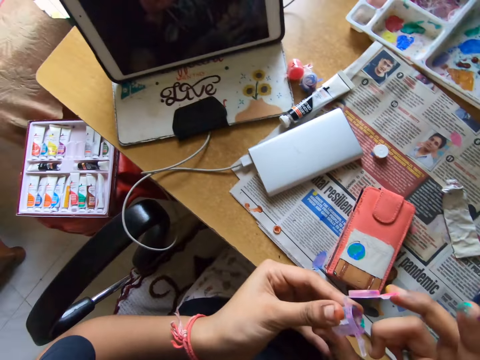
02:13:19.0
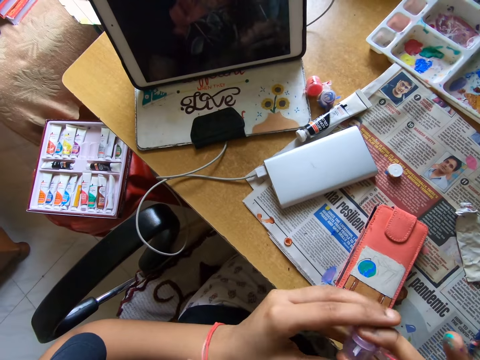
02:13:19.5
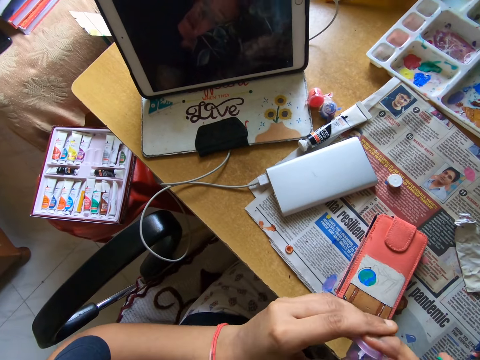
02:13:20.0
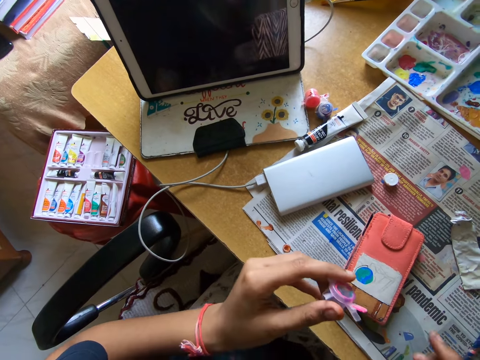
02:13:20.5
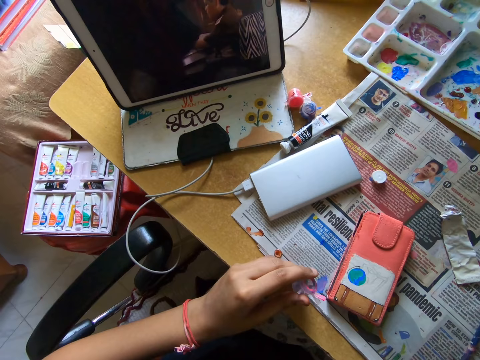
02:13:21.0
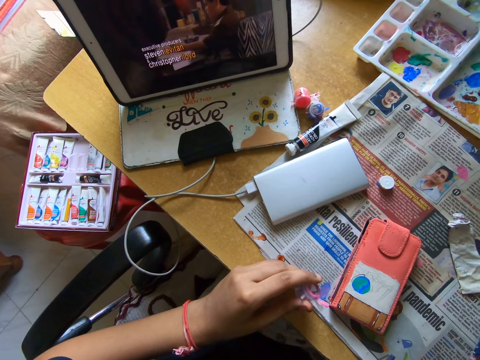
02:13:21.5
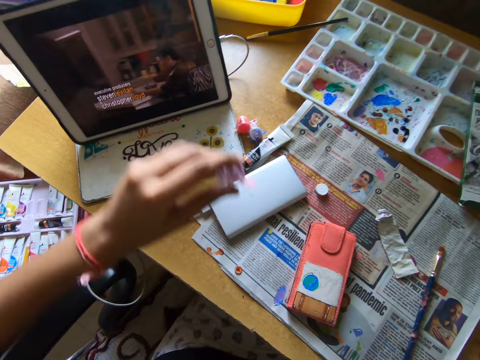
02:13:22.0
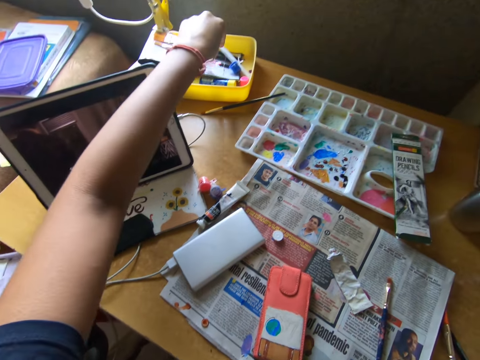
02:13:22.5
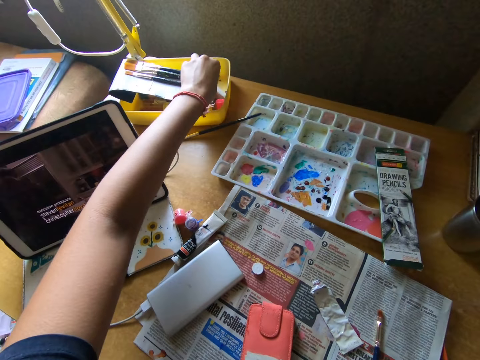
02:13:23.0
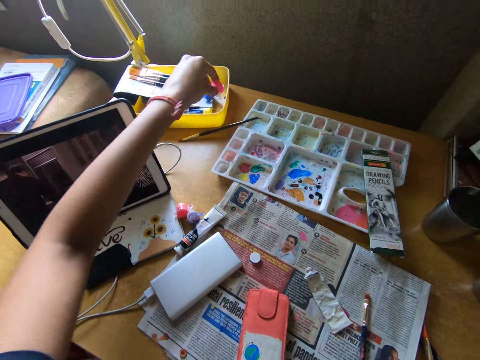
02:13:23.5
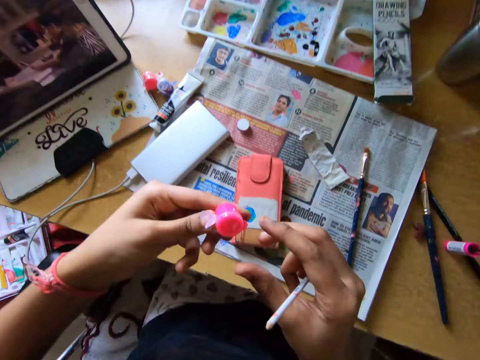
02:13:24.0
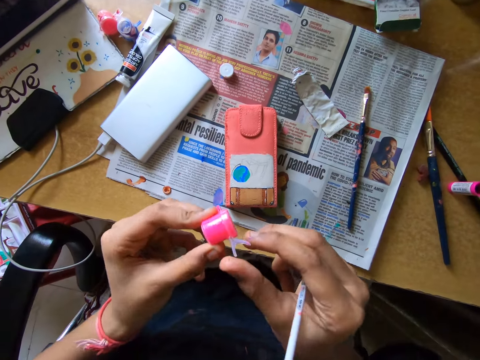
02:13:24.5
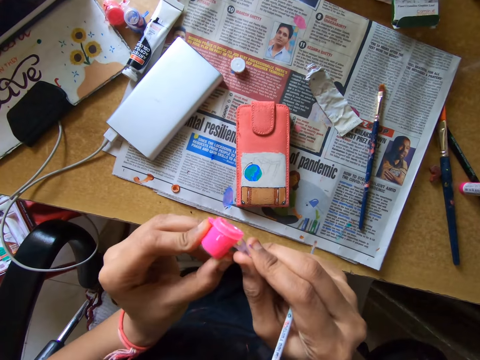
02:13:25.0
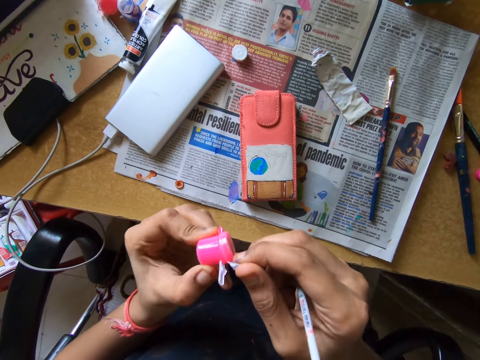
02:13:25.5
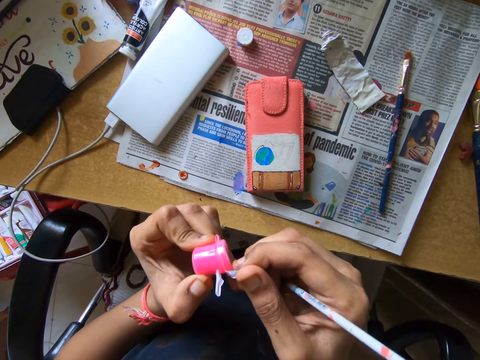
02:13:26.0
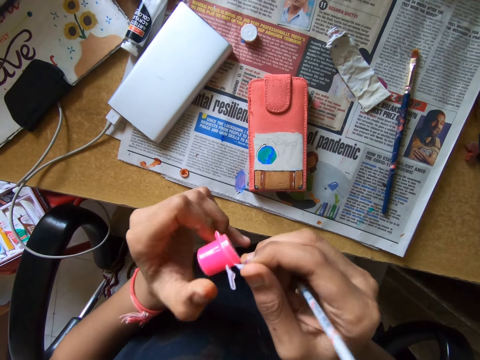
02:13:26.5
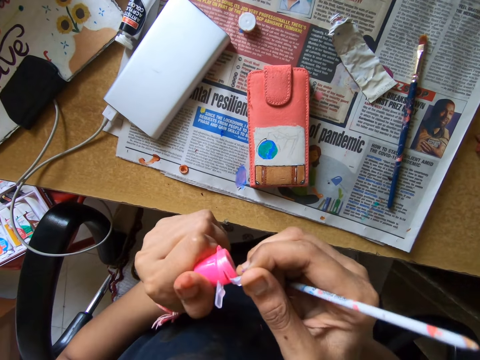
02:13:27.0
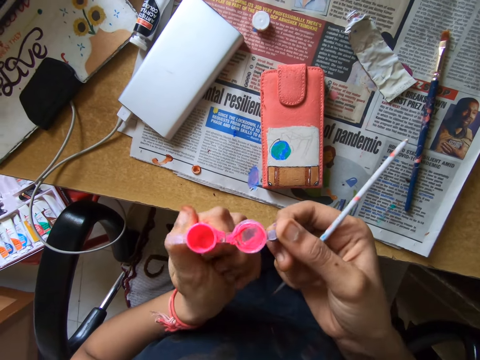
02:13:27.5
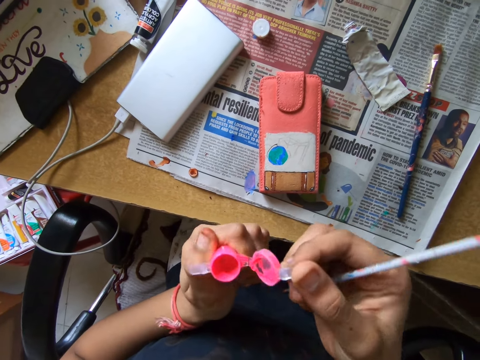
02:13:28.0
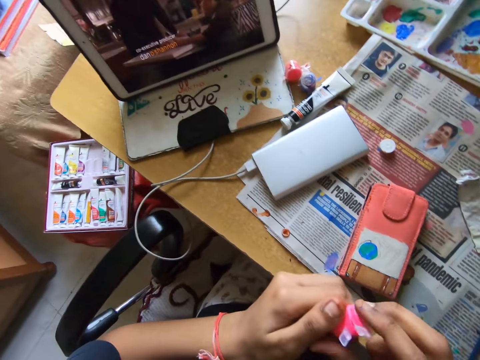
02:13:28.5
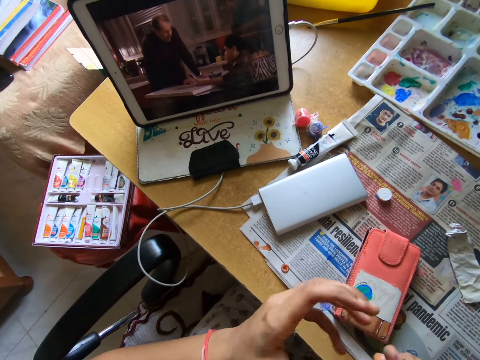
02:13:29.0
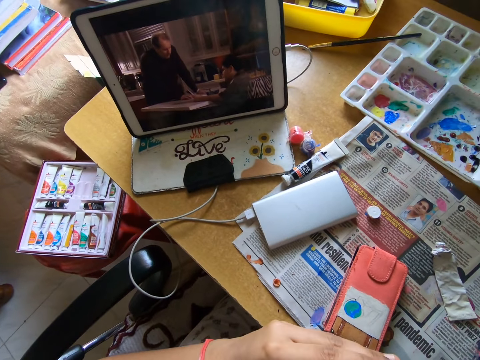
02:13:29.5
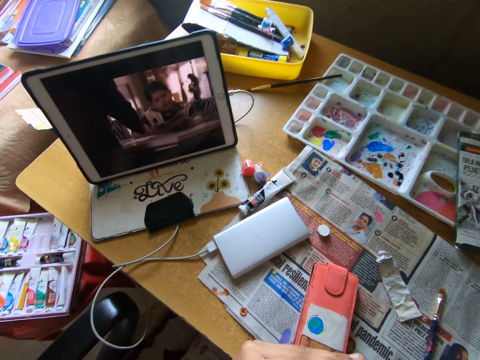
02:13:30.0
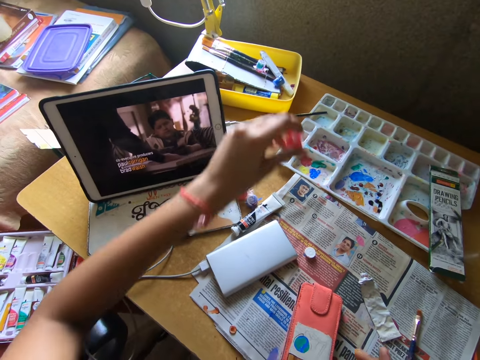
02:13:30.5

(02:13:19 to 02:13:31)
The camera wearer closes the paint container with both hands. They look around a room. They hold the paint bottle with her hands. They look around a room. They drop the paint container in the plate with his left hand. They pick up the paint container from the plate with his left hand. They open the paint container with both hands. They close the paint container with both hands. They look around a room.

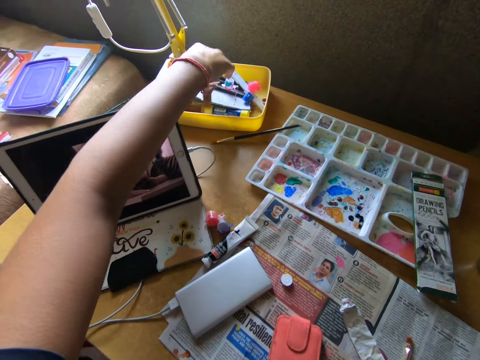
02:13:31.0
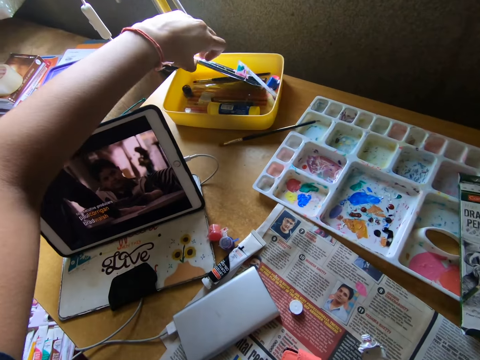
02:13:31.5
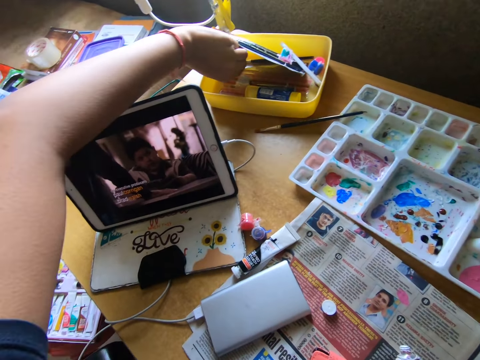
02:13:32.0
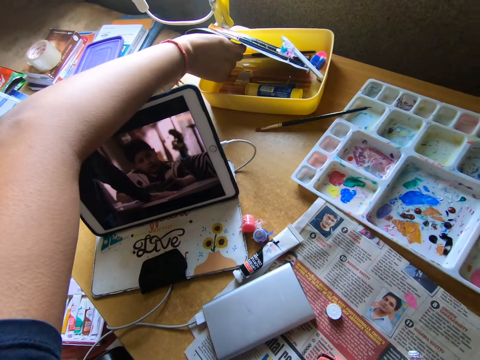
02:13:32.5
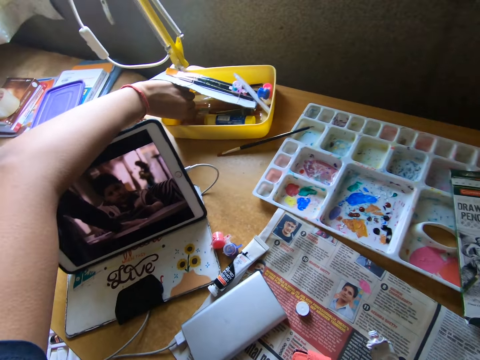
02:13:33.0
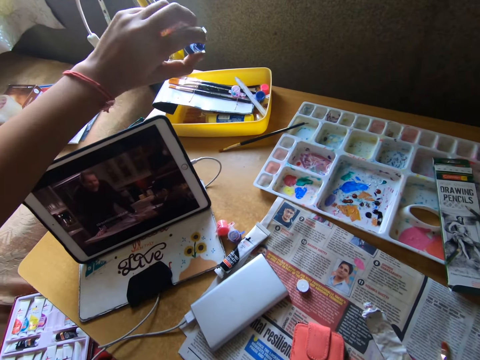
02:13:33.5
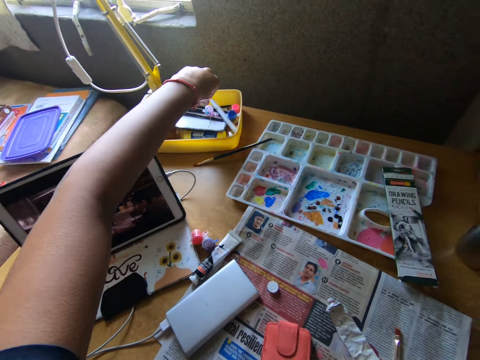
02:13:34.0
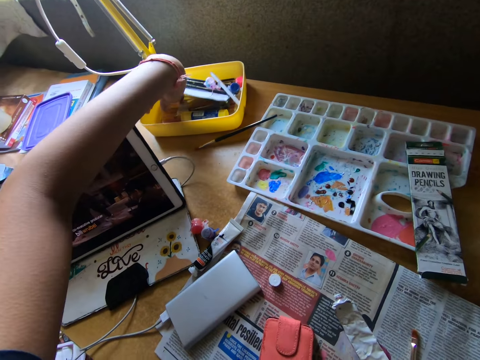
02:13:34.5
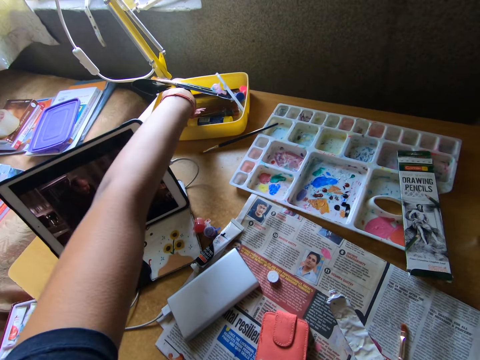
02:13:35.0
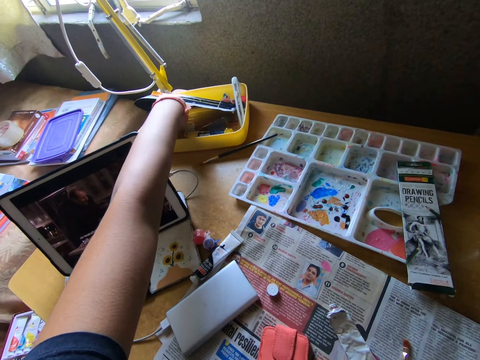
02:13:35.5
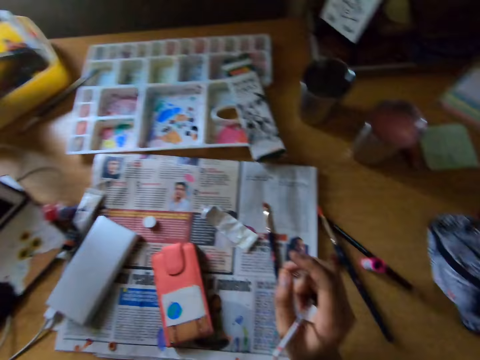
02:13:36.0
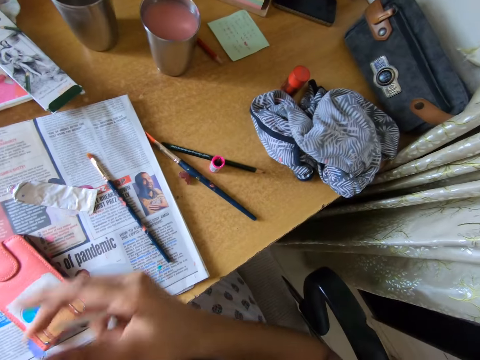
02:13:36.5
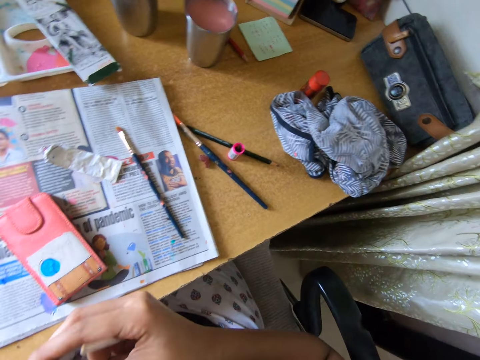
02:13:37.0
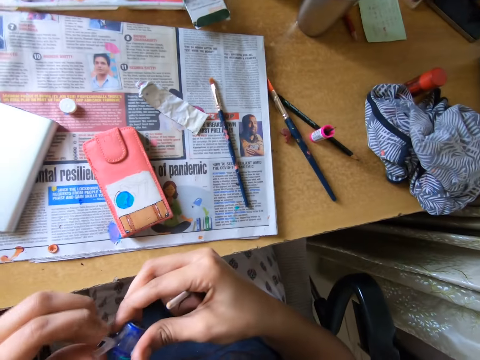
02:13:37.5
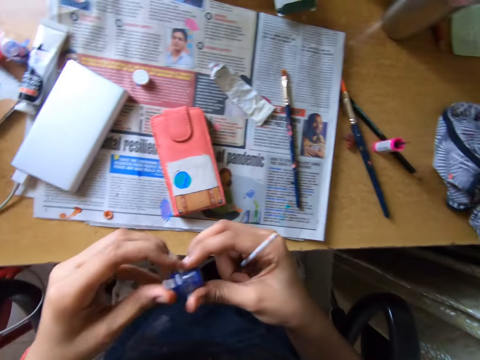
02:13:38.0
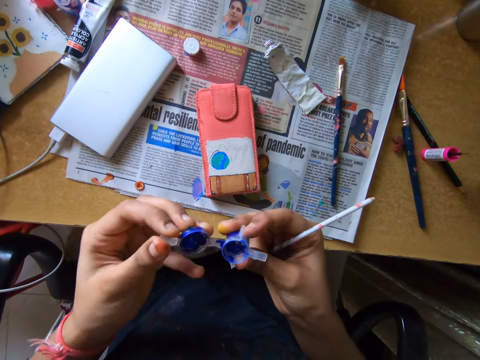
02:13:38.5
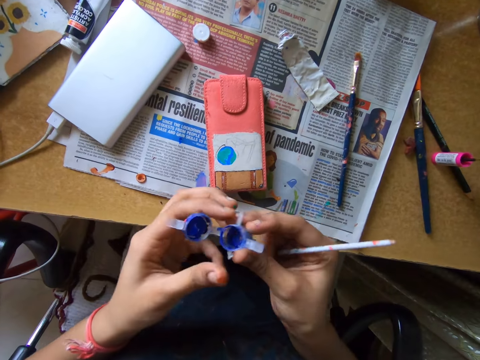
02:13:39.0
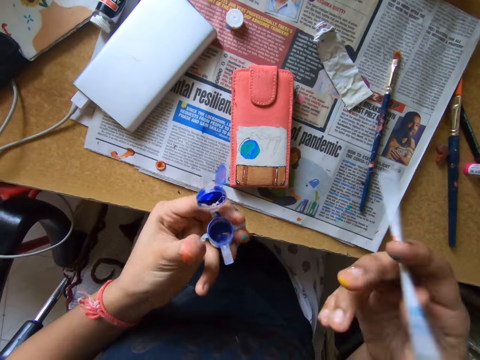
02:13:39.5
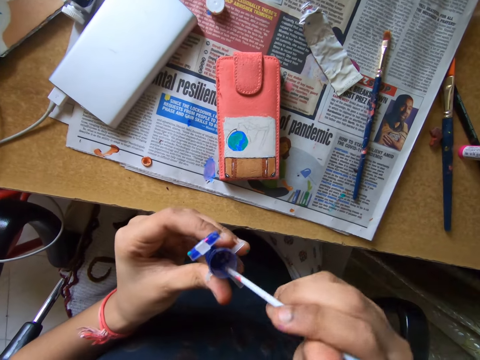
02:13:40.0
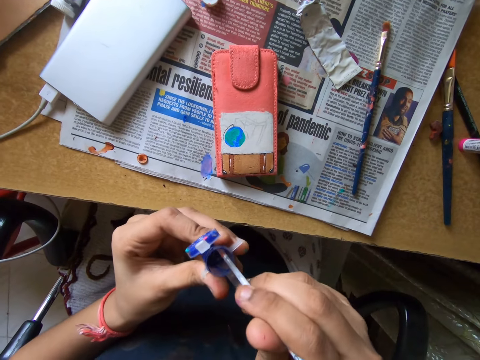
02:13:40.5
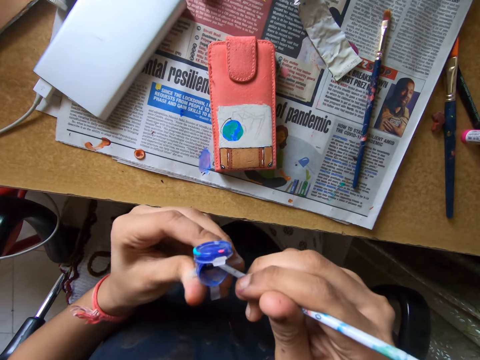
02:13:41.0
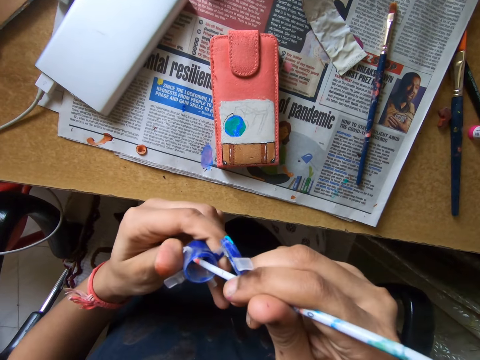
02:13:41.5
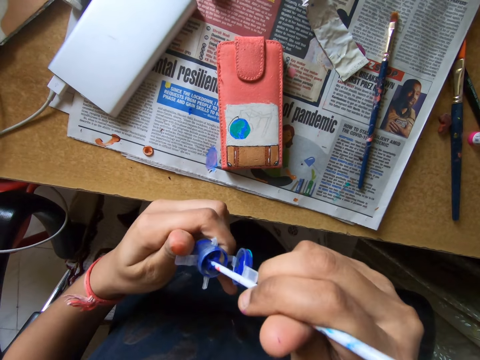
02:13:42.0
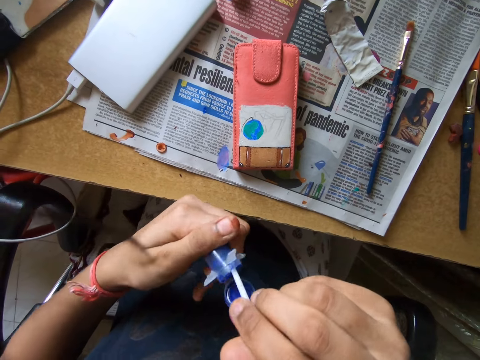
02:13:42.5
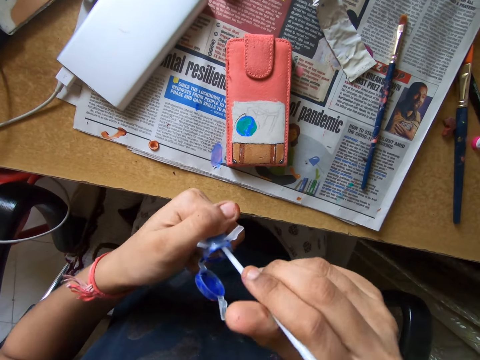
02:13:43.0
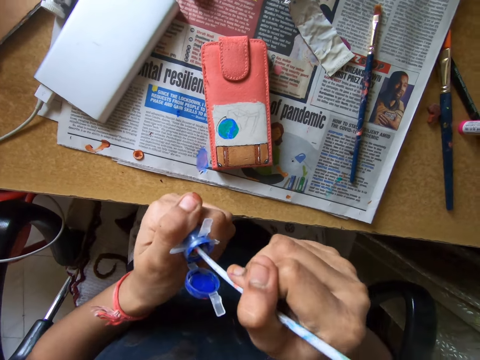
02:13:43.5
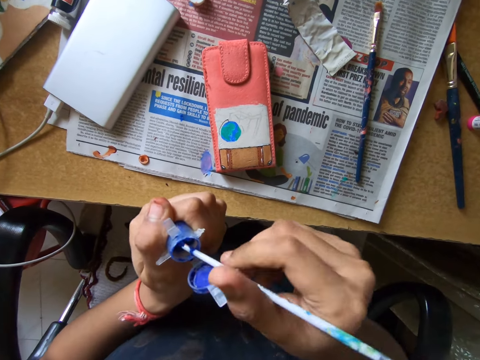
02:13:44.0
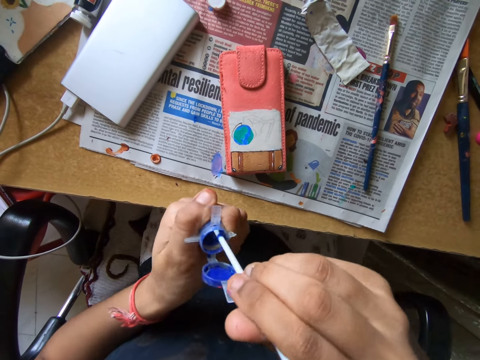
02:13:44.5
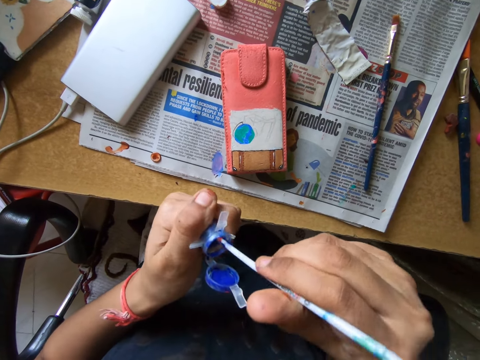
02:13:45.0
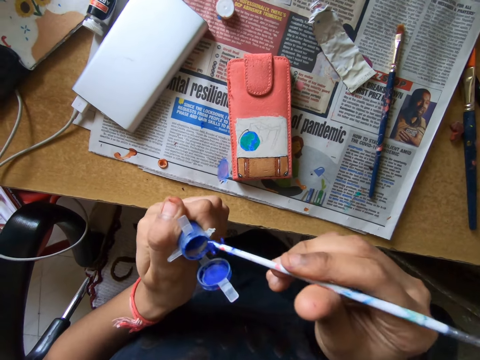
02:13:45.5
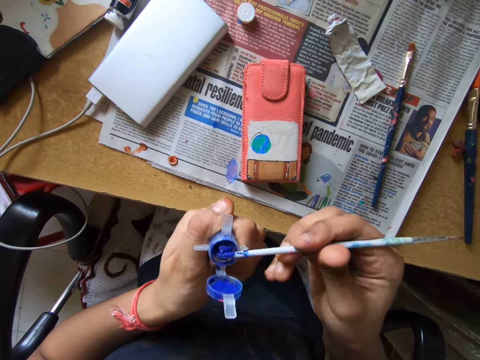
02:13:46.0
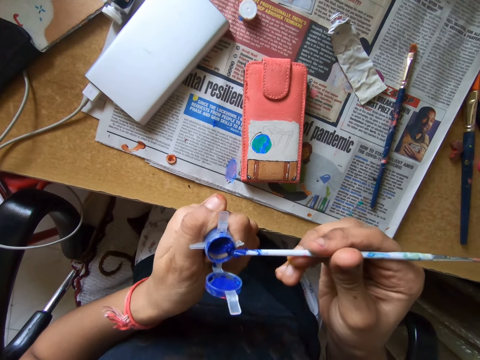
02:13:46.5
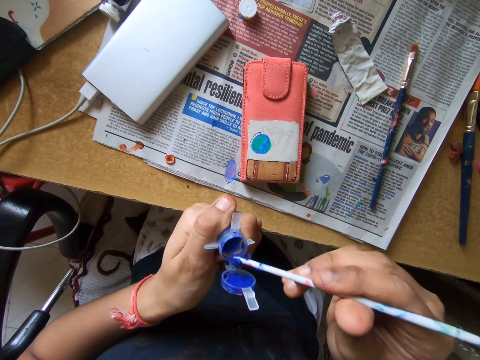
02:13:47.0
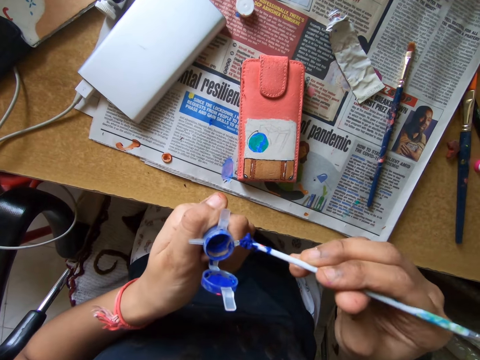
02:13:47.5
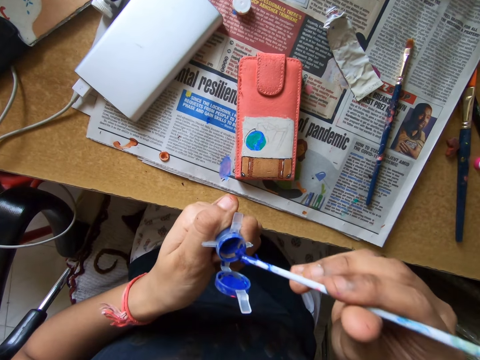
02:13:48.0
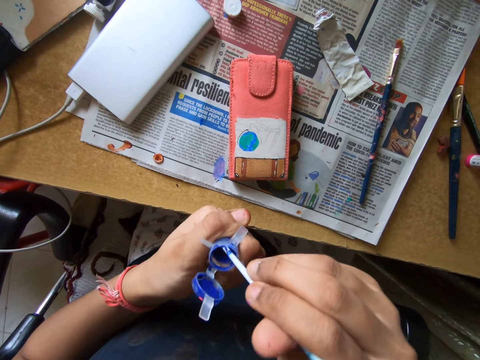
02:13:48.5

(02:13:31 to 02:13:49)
The camera wearer drops the paint container or bottle in the plate or box with his left hand. He lifts a pack of paintbrushes from the plate with his left hand. He moves paint bottles in the box. He picks up the paint container from the plate with his left hand and drops the paint container in the plate with his left hand. He looks around a room. He opens the paint container with both hands. He scoops paint from the paint bottle with a paint brush. He adjusts the paint in the paint container with his left hand. He smears paint on the paint bottle.
